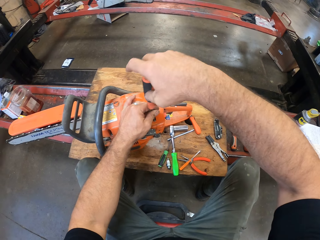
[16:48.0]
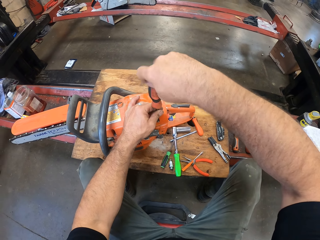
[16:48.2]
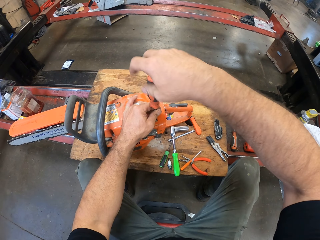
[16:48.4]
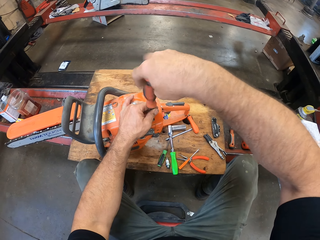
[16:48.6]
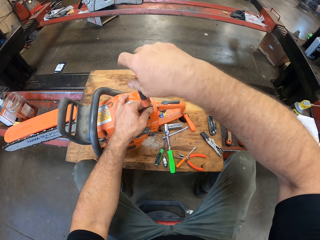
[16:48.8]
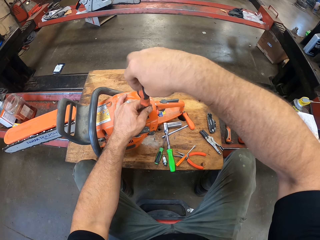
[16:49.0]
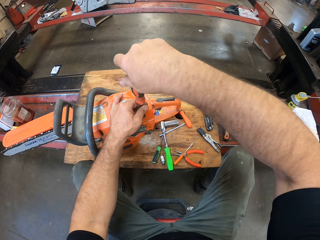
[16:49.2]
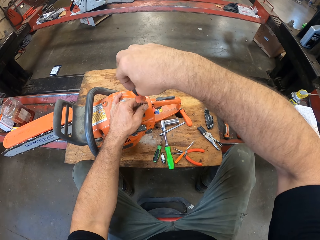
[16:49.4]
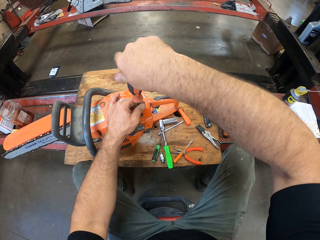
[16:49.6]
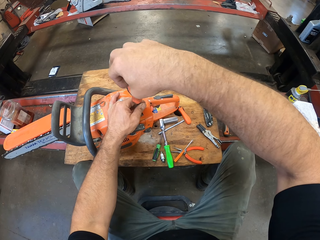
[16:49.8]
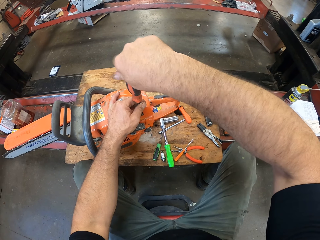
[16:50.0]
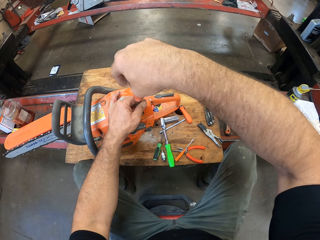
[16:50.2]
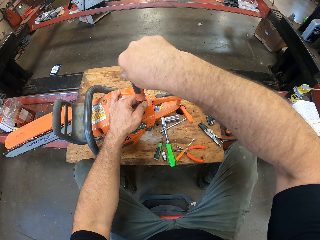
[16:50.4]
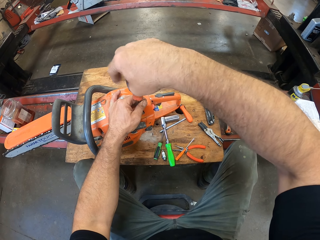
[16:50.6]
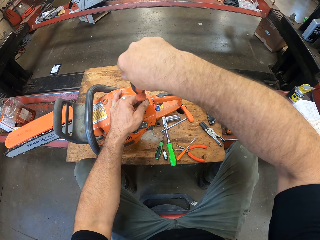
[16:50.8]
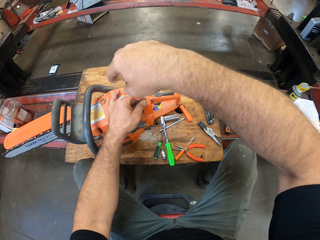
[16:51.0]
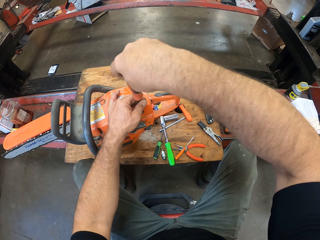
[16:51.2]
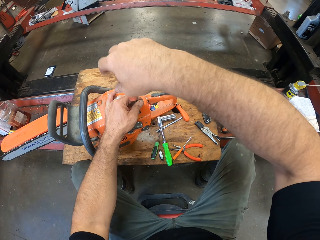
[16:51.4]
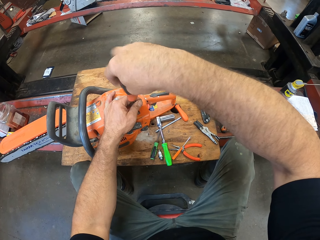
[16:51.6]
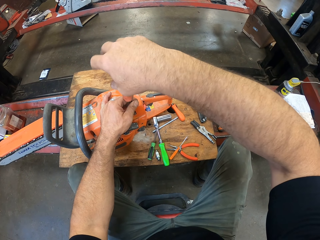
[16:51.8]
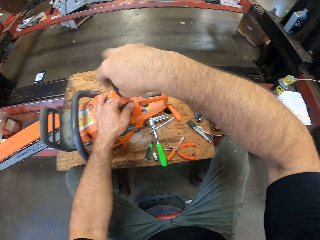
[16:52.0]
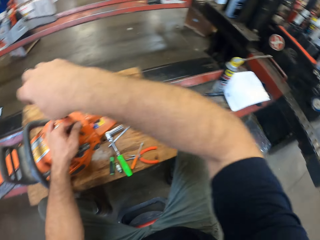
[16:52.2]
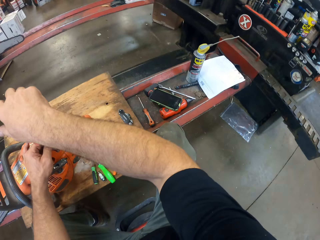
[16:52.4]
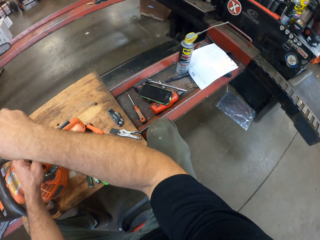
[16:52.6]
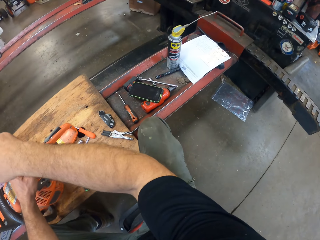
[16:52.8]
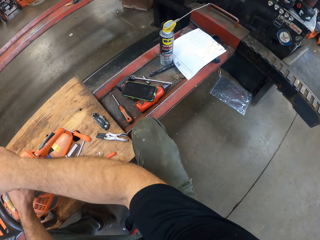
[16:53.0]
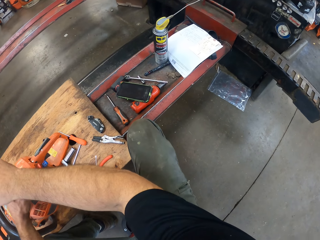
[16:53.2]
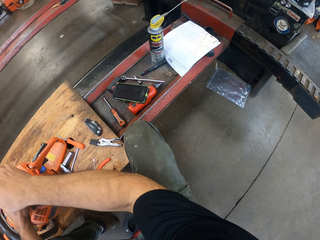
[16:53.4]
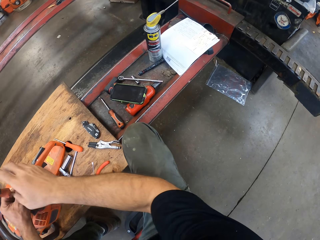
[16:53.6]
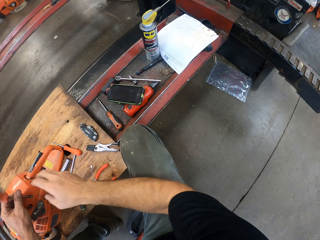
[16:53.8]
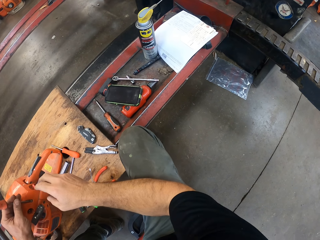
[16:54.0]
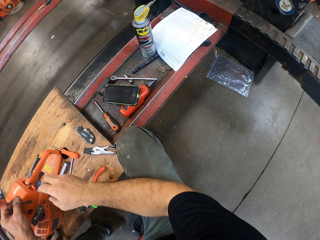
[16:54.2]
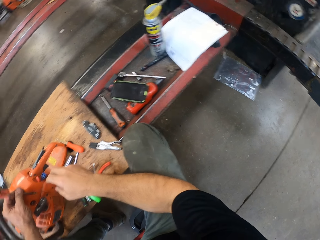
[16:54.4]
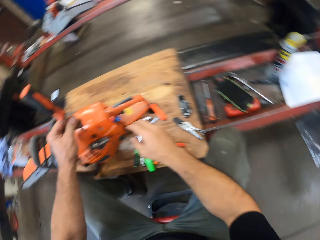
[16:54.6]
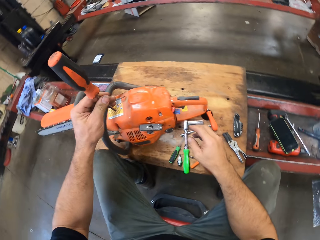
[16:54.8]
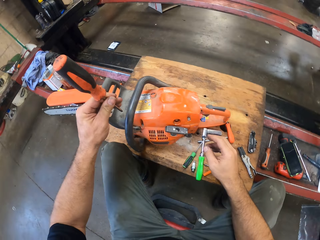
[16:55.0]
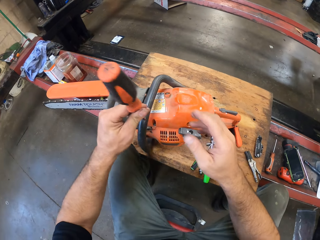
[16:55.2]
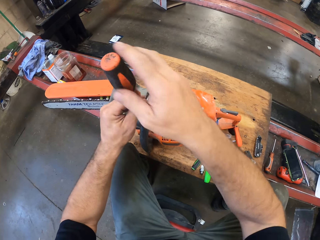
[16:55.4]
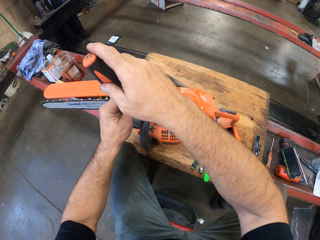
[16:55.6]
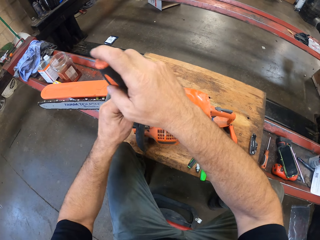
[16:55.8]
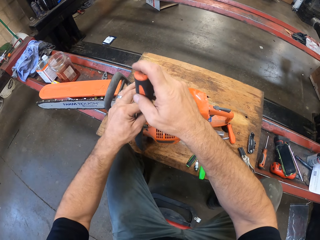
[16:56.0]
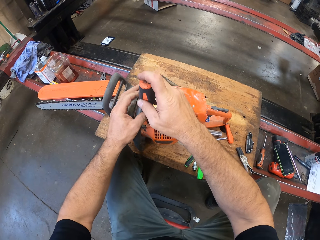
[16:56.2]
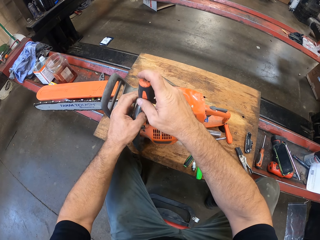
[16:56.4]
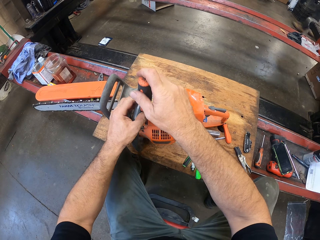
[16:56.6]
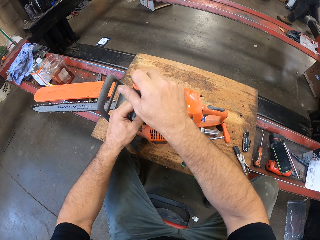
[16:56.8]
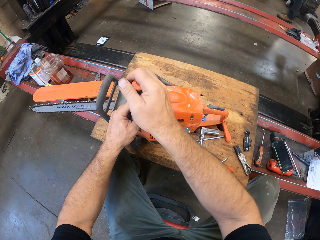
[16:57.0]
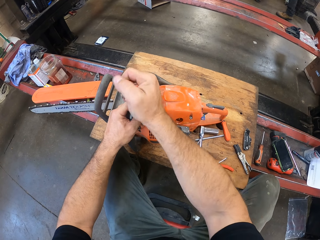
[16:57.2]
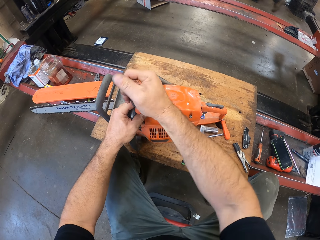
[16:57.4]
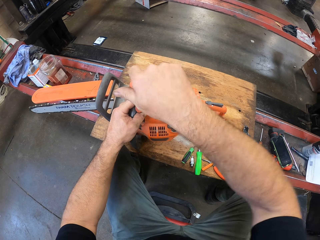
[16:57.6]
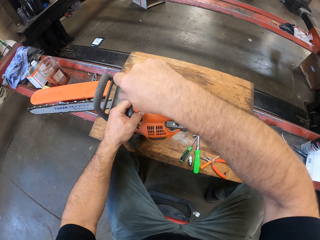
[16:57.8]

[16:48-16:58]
The camera wearer opens the power saw nuts with a screwdriver. They move the camera around. They hold the screwdriver.

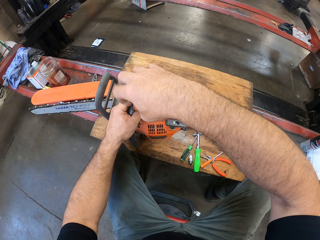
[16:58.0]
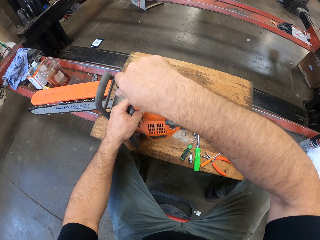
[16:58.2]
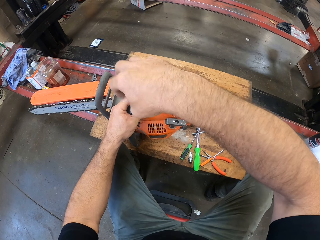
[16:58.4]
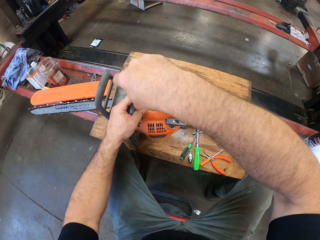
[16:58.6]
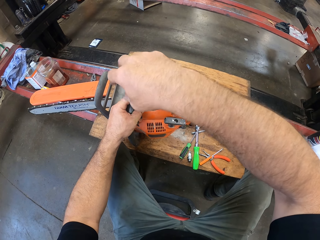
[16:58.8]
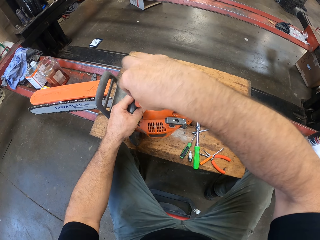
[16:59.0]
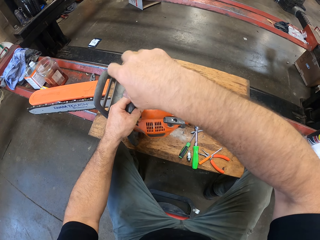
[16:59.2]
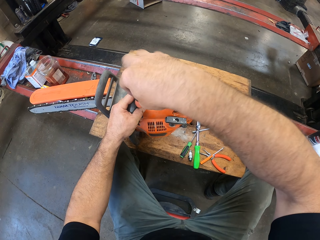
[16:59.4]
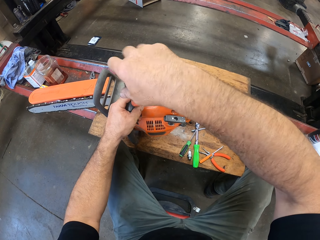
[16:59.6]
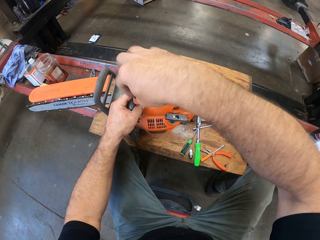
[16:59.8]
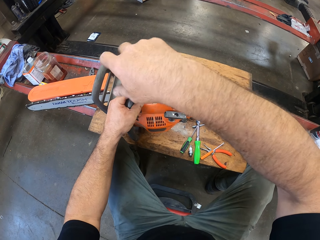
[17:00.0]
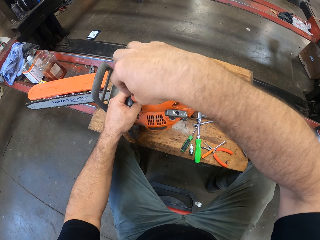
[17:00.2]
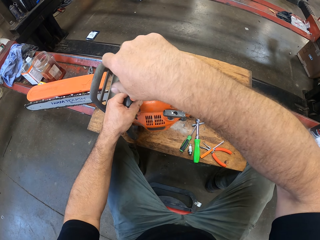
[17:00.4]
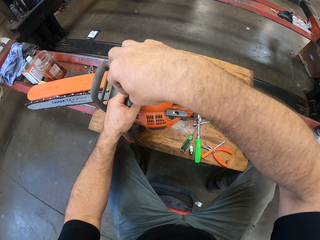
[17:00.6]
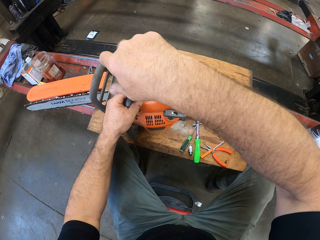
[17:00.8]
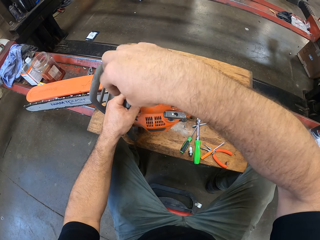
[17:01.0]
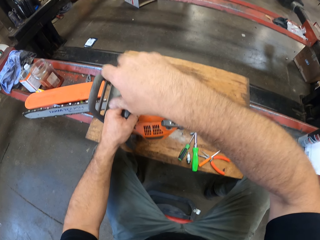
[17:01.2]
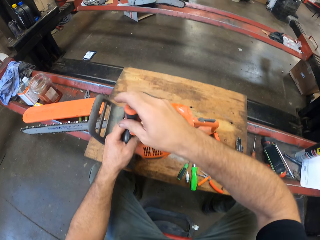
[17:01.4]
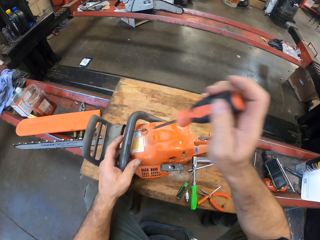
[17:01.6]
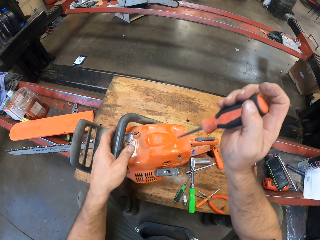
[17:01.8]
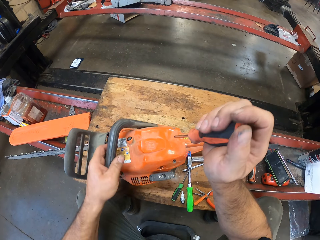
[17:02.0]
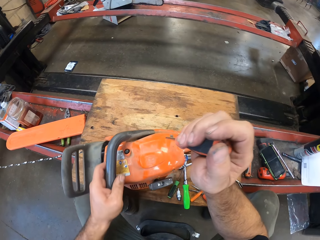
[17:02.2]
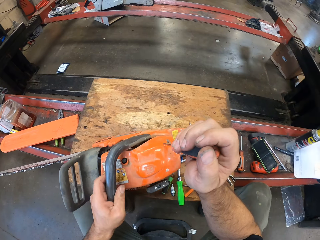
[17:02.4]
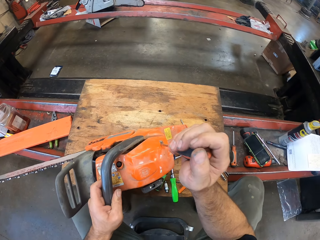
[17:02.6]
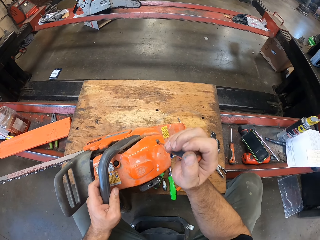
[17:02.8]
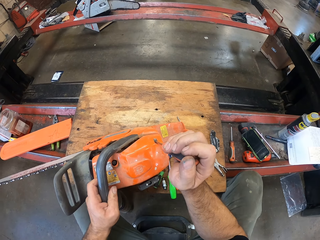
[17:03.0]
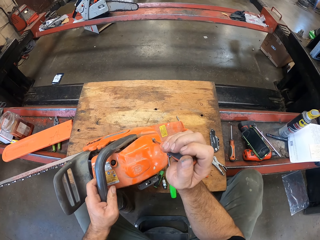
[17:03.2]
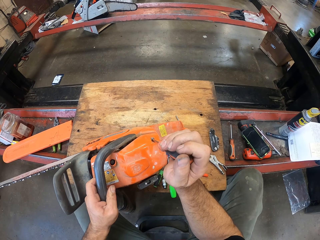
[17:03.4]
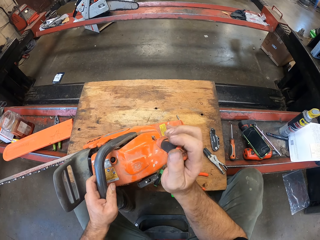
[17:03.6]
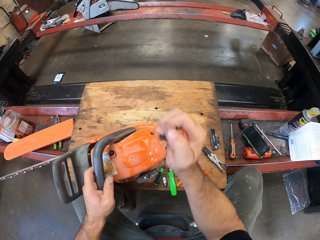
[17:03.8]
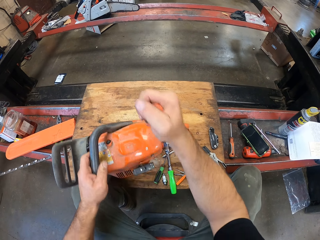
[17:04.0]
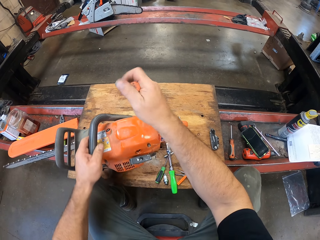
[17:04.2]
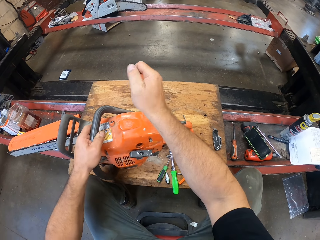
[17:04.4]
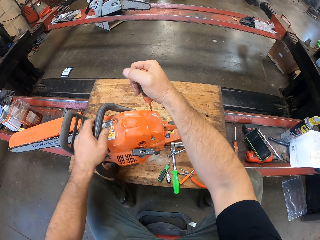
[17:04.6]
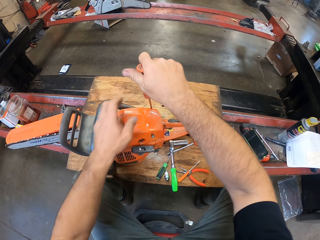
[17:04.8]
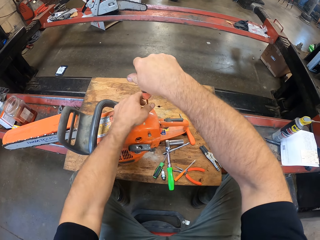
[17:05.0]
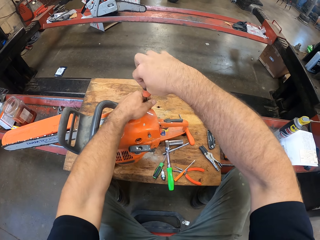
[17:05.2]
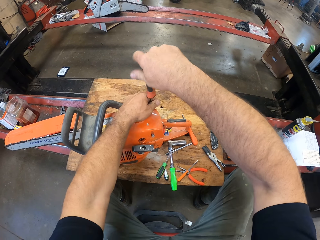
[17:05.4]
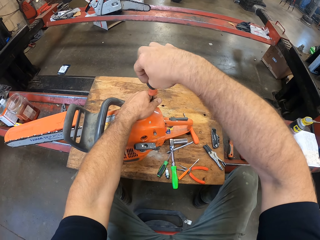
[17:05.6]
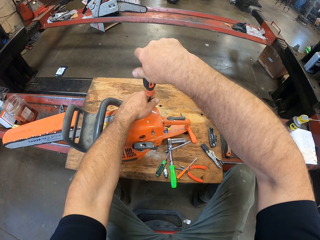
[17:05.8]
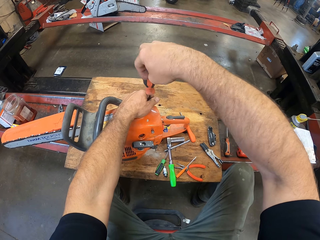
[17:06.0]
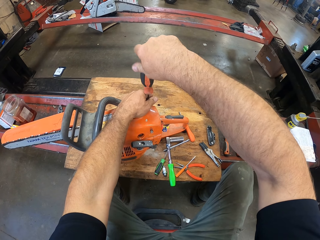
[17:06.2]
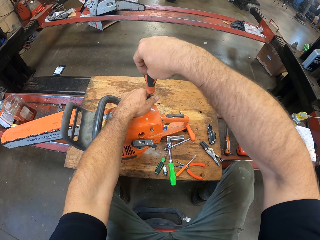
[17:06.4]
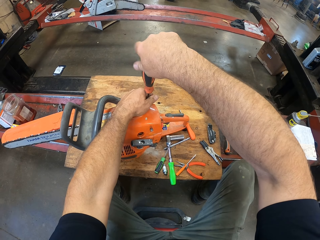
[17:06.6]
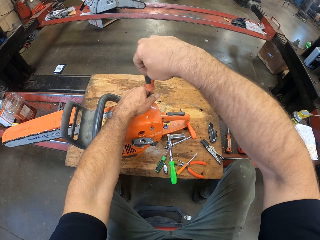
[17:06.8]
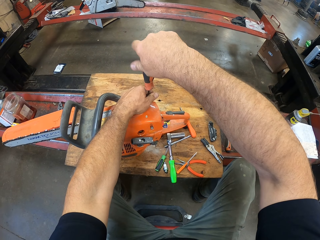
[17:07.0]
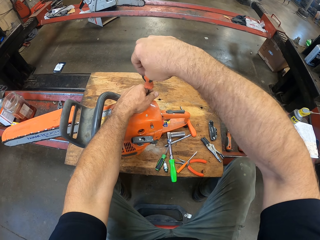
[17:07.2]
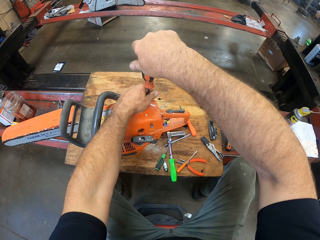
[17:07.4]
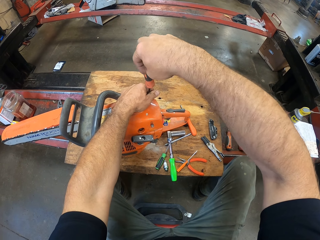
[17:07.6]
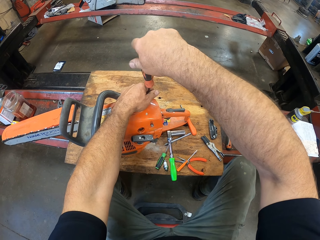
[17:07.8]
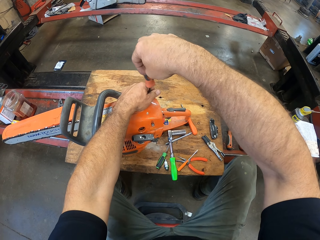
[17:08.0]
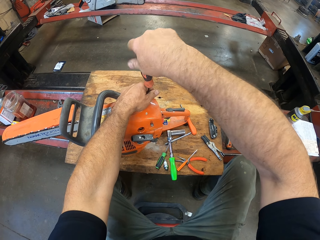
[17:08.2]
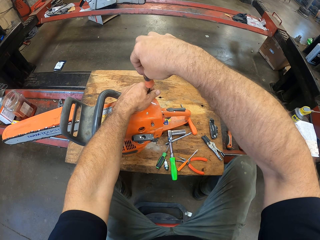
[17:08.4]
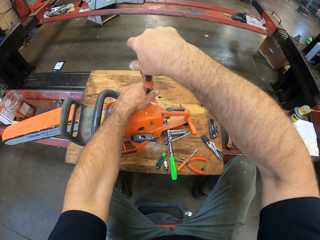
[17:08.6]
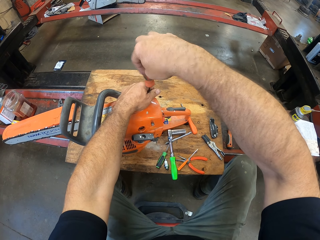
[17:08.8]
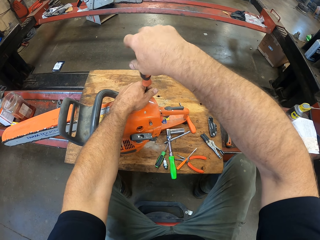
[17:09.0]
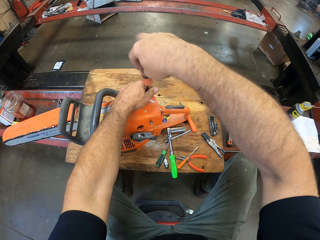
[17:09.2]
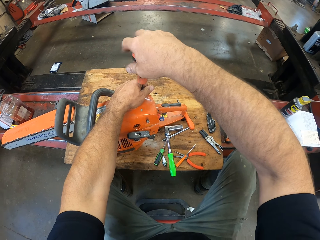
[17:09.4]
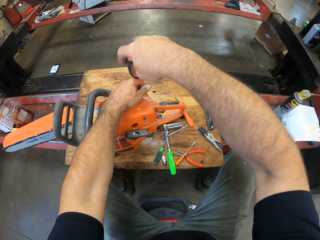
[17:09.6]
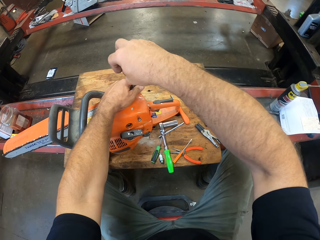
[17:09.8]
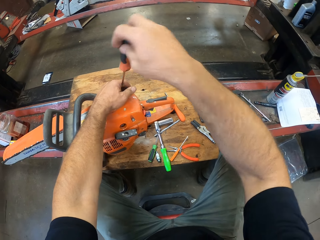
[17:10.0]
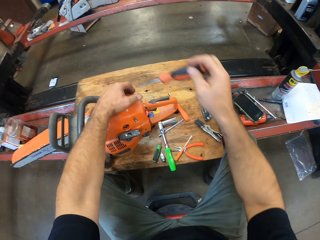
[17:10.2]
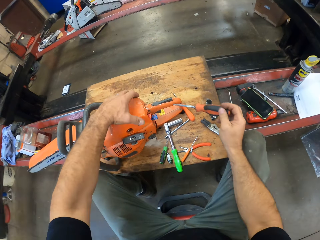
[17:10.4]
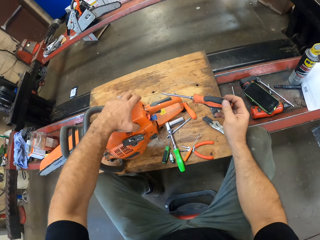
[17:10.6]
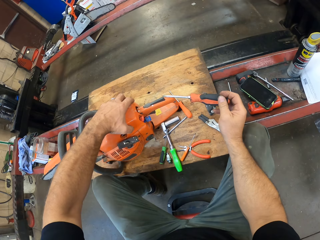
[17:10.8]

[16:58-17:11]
The camera wearer opens the power saw nuts with a screwdriver. They hold the power saw handle. They open the power saw nuts with the screwdriver.
